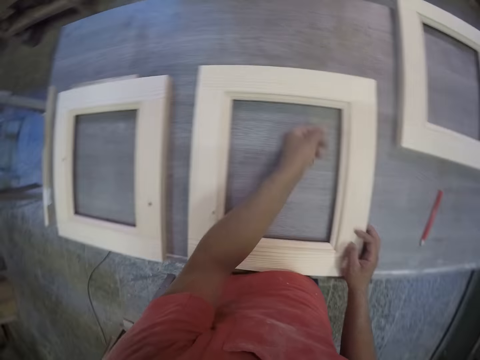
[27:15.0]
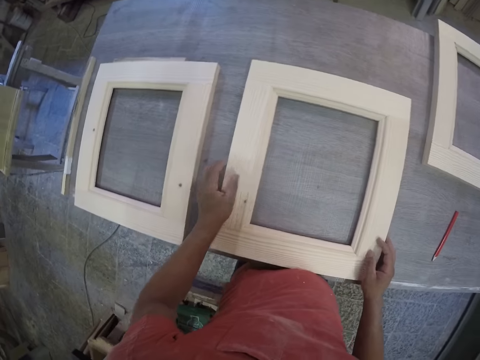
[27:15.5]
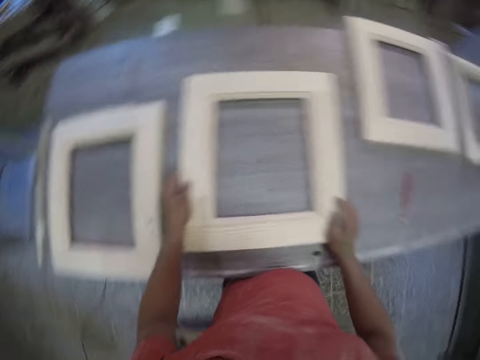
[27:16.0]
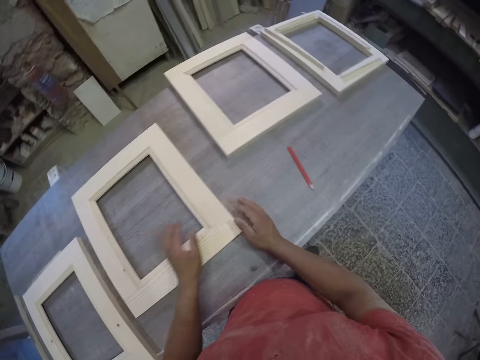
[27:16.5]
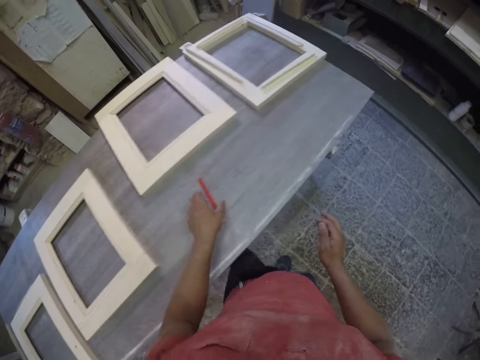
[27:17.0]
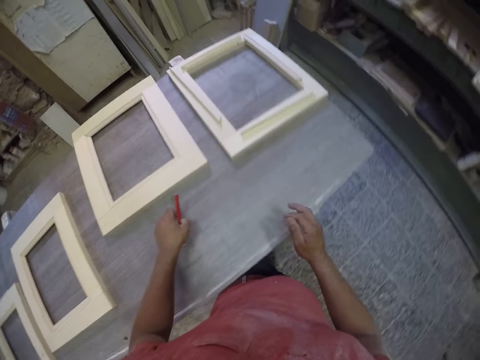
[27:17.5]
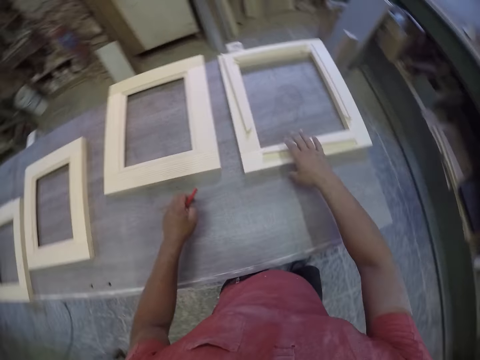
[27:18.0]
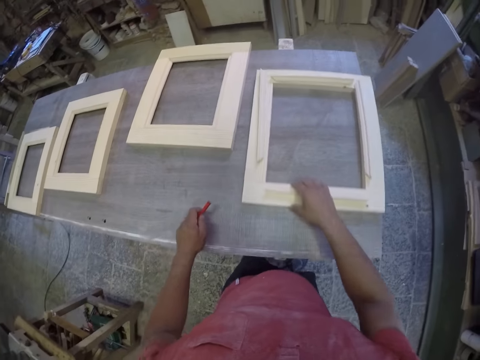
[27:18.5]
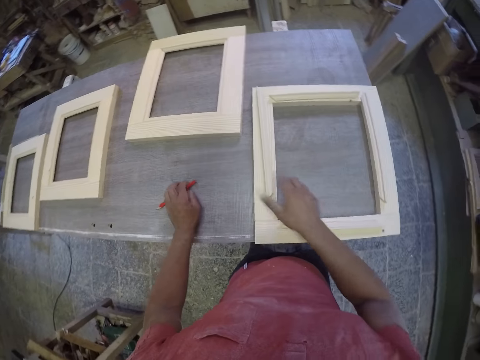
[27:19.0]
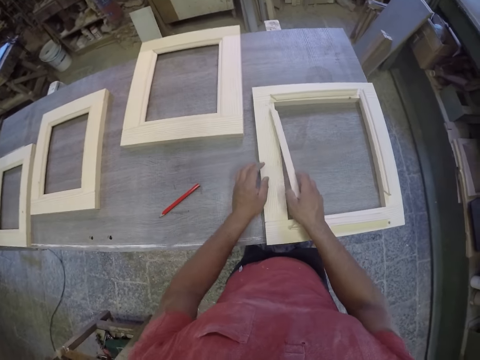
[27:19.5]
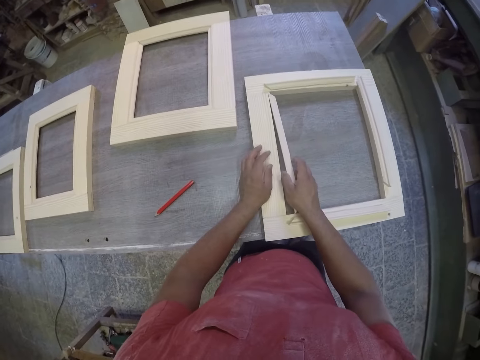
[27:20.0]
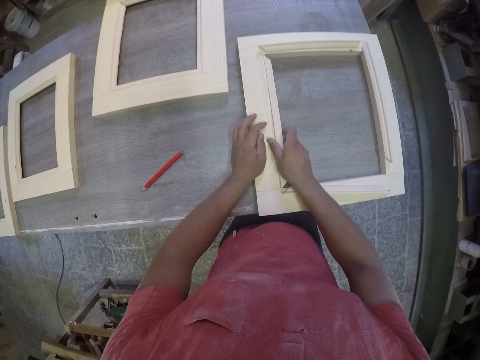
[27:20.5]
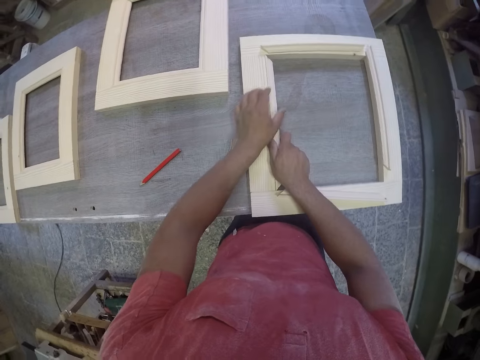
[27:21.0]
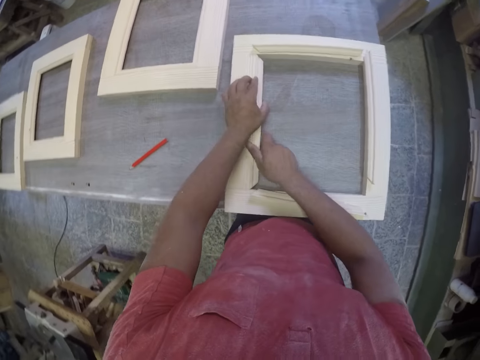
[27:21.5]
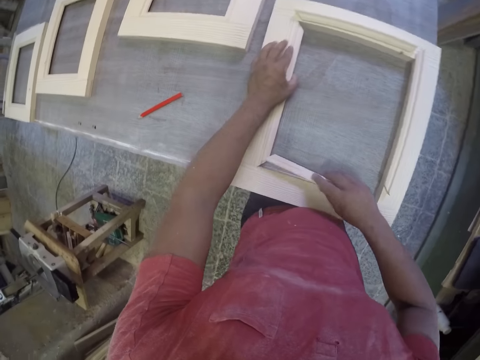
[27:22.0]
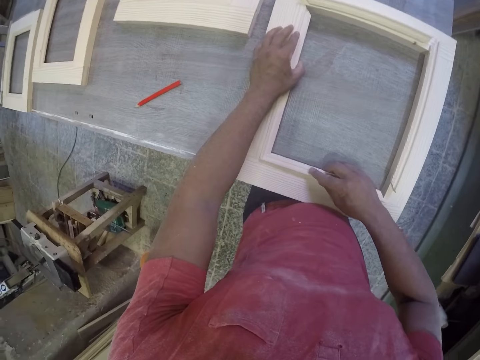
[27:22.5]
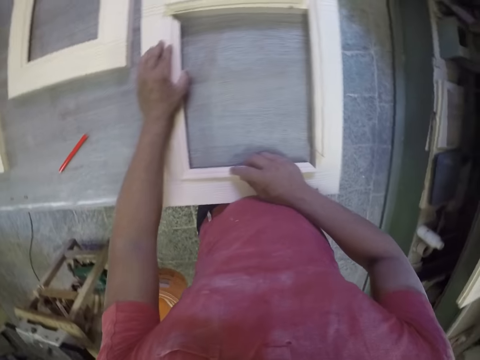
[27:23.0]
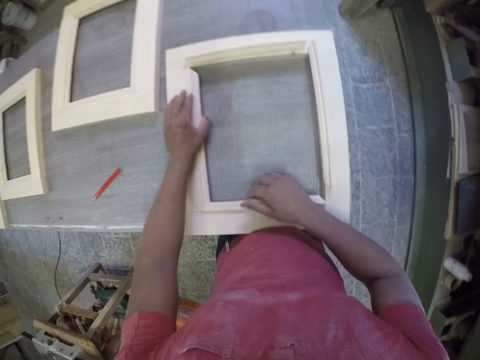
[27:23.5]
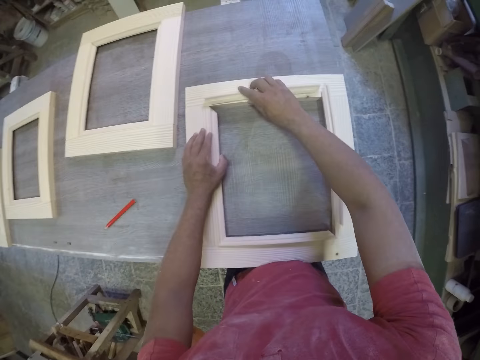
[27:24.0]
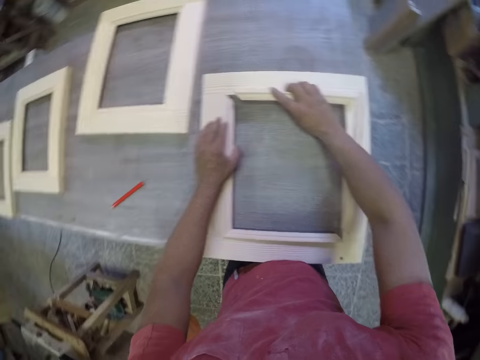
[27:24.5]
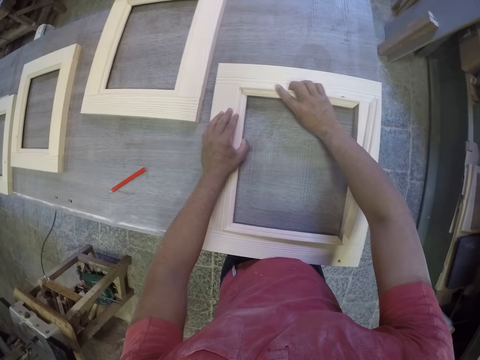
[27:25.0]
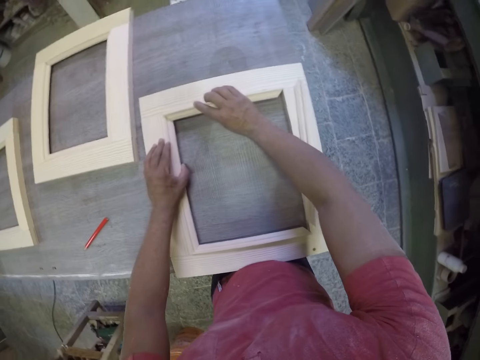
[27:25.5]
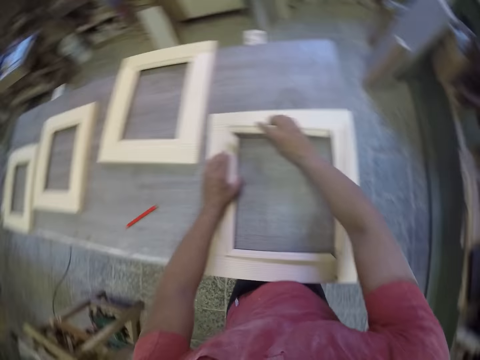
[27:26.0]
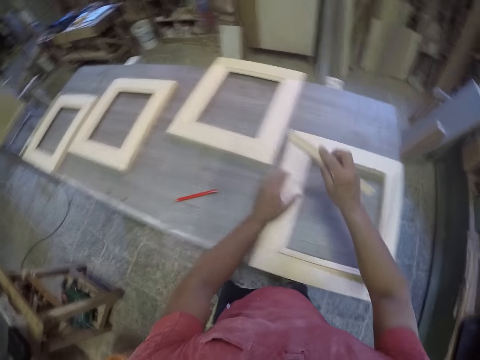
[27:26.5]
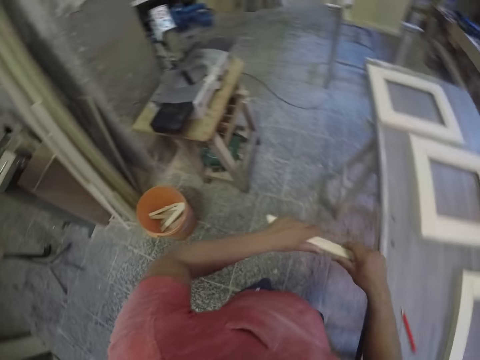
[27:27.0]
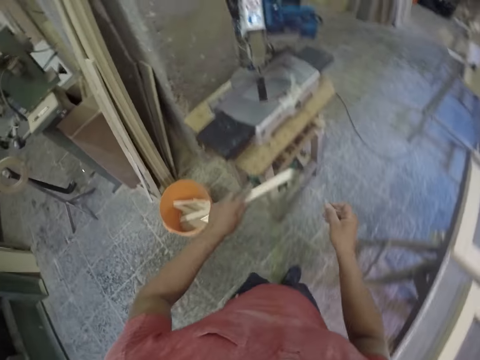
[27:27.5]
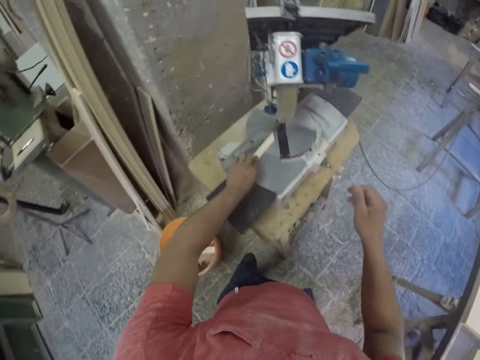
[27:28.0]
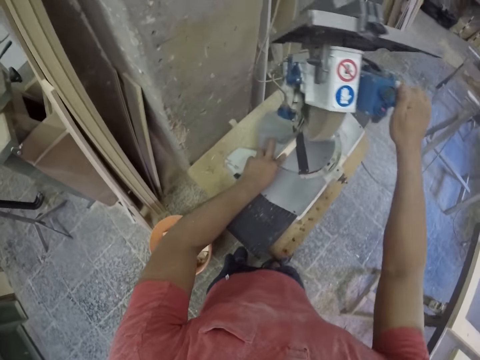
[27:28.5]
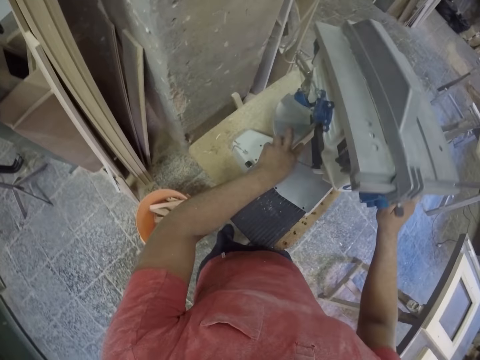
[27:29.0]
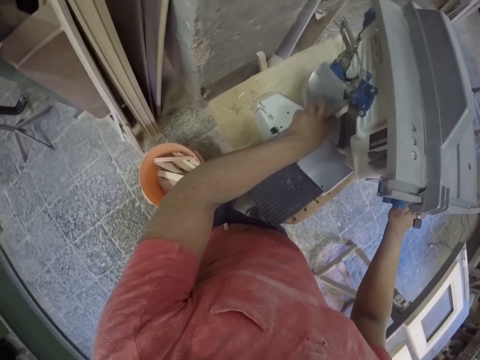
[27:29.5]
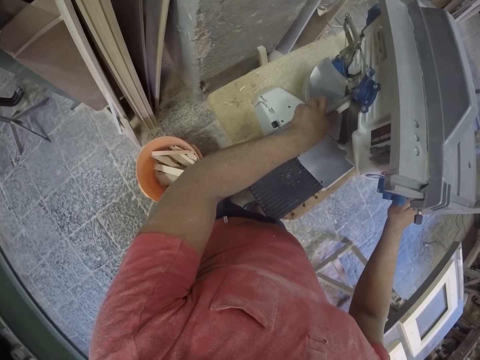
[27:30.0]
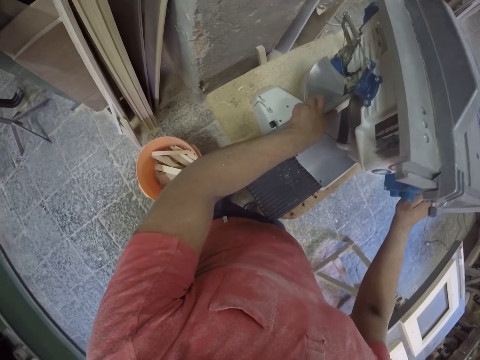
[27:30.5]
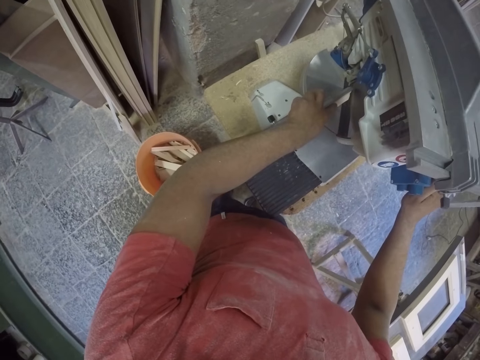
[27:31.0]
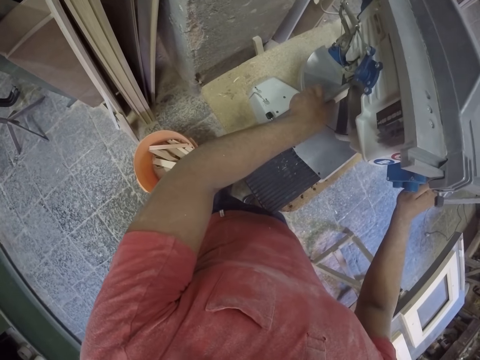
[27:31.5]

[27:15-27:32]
The camera wearer pushes the frame. They pick up a pencil, pull the frame and drop the pencil. They try to fix the piece of wood to the frame repeatedly. They turn around. They place a piece of wood on the cutting machine. They hold the machine. They press the machine to cut the piece of wood.

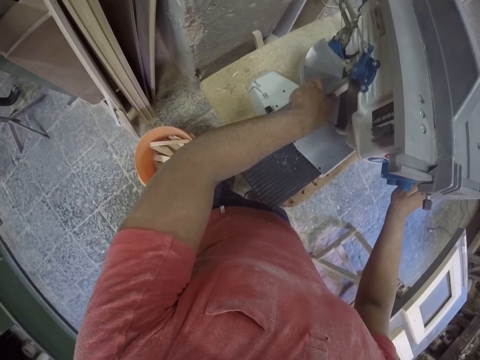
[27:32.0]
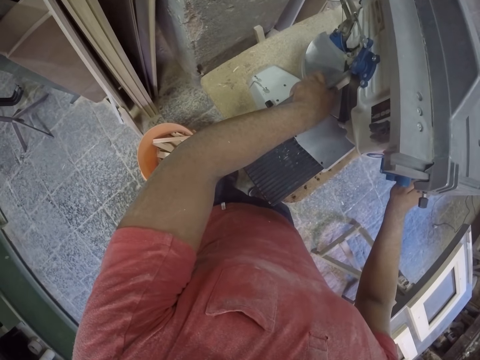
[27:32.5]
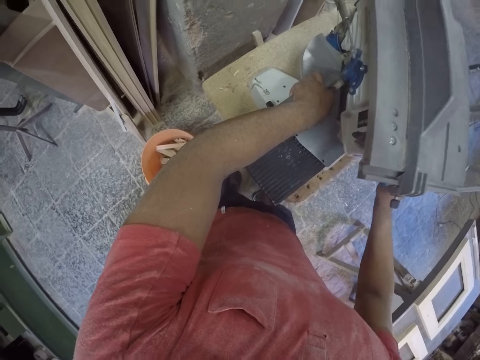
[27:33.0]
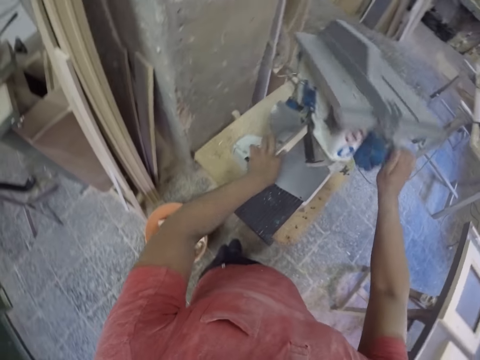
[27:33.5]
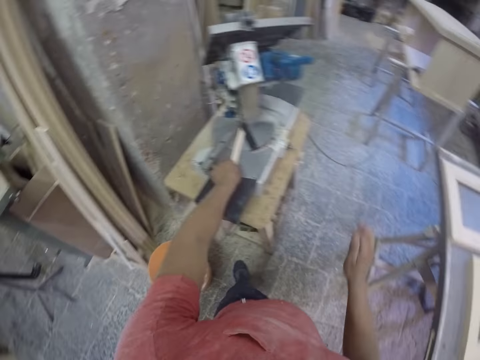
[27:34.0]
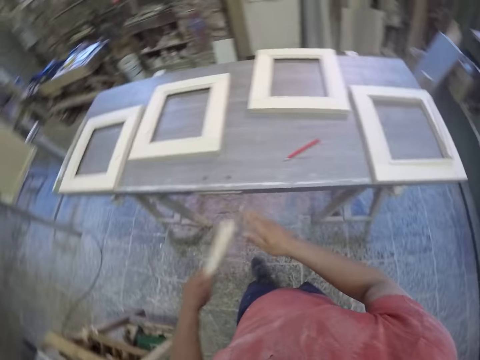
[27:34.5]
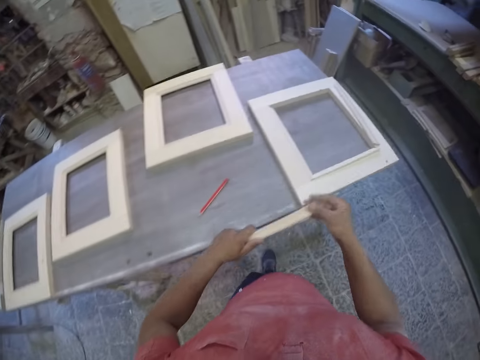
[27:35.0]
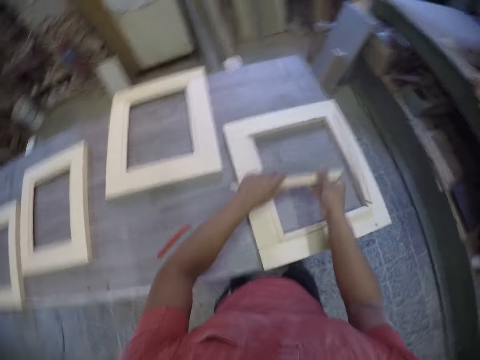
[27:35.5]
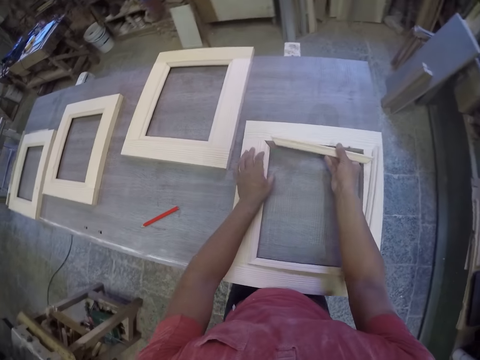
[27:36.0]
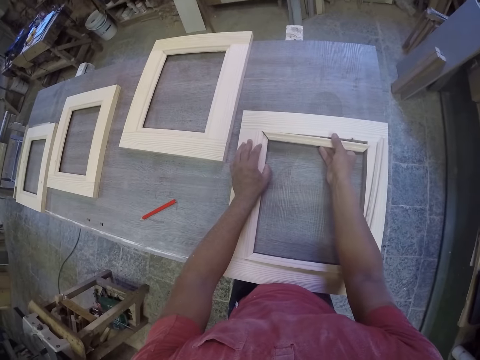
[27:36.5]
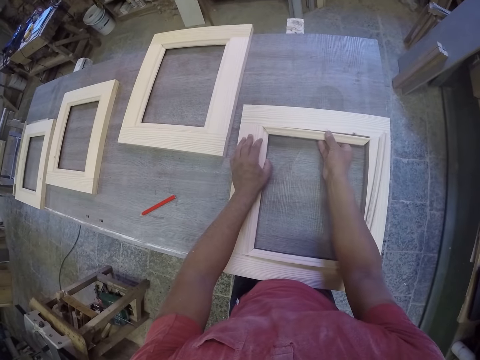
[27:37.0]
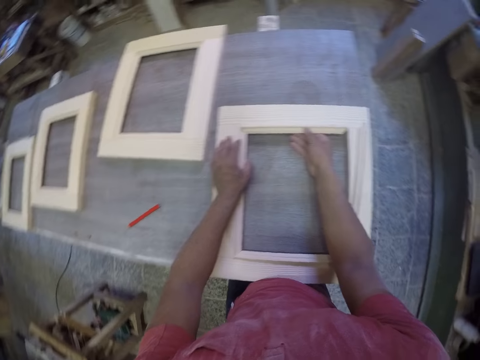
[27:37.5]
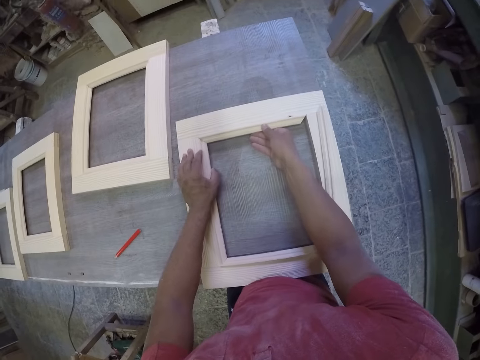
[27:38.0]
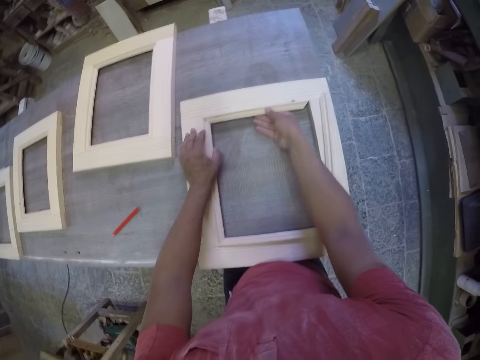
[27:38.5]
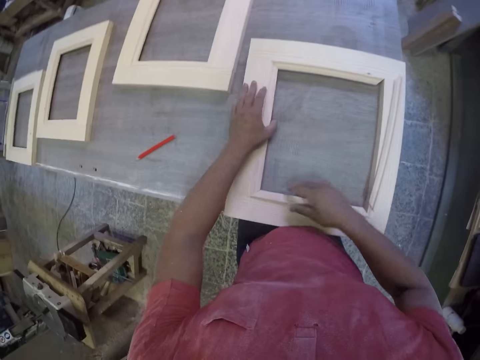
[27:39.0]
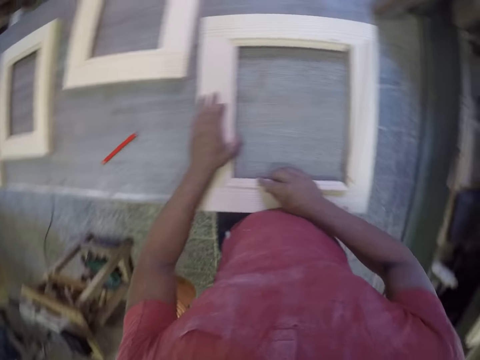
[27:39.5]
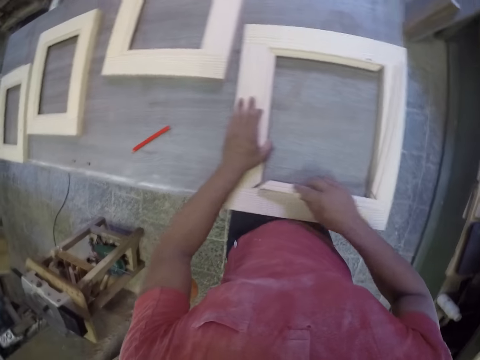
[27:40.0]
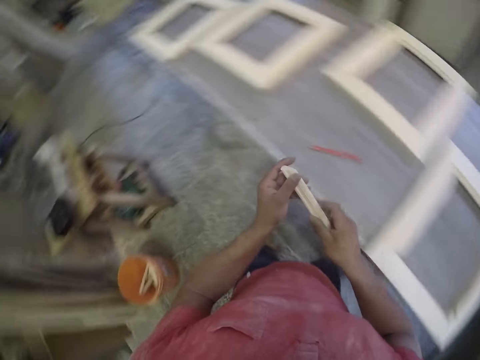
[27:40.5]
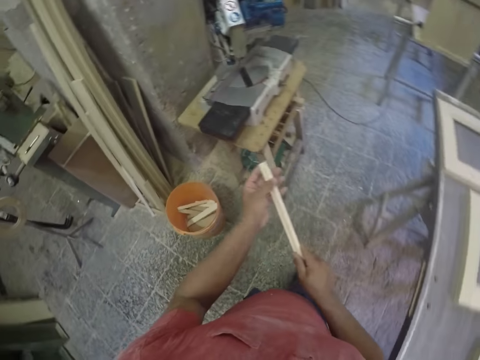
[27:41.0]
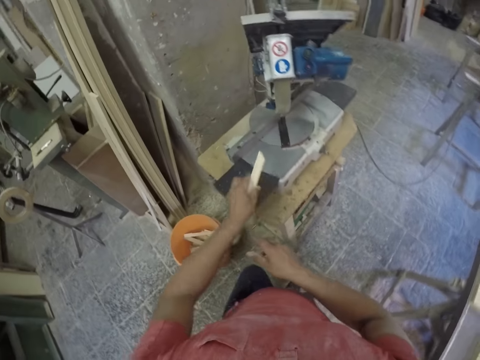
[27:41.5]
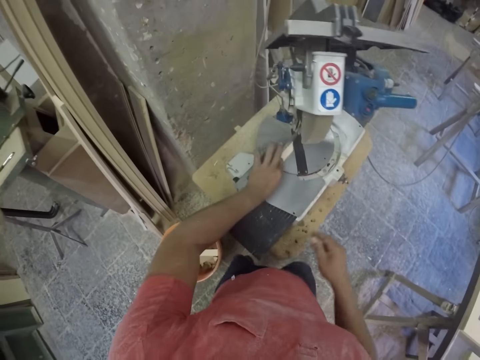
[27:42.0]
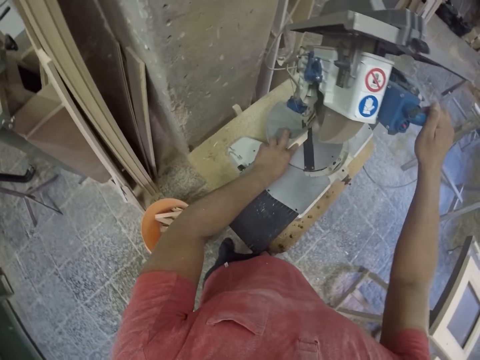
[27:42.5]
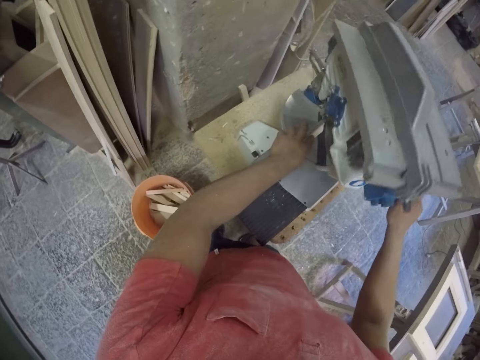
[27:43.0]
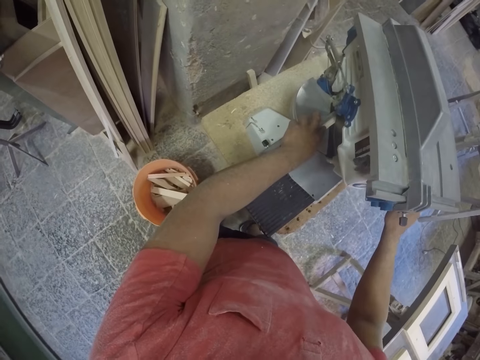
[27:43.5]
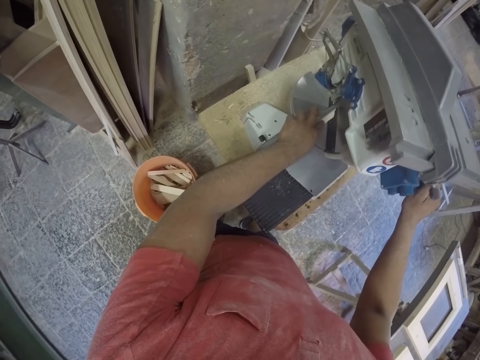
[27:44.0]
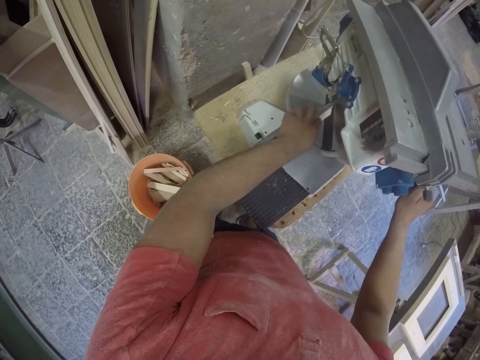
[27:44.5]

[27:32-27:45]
The camera wearer drops the machine. They try to fix the piece of wood to the frame. They turn around. They place a piece of wood on the cutting machine. They hold the machine. They press the machine to cut the piece of wood.
